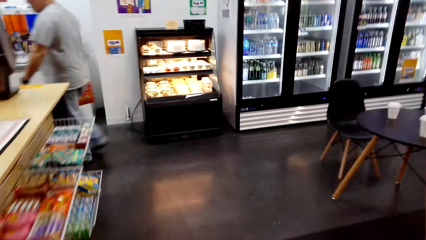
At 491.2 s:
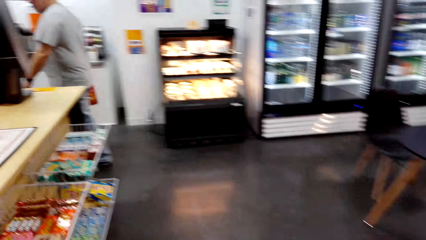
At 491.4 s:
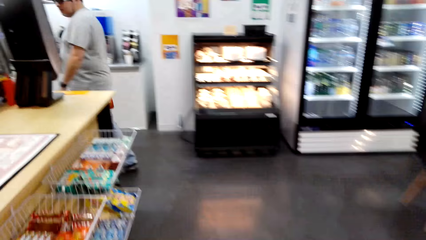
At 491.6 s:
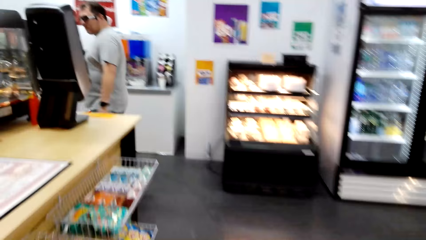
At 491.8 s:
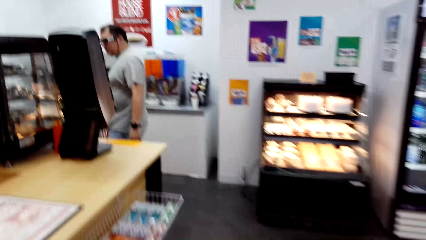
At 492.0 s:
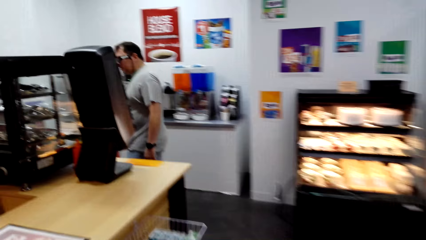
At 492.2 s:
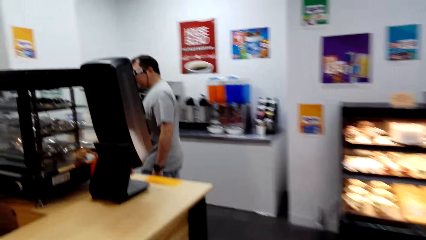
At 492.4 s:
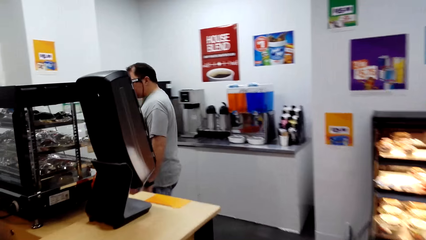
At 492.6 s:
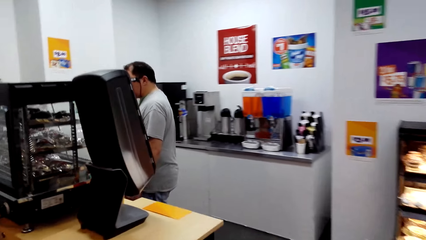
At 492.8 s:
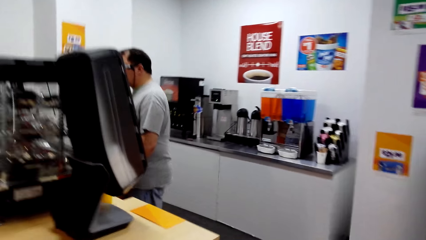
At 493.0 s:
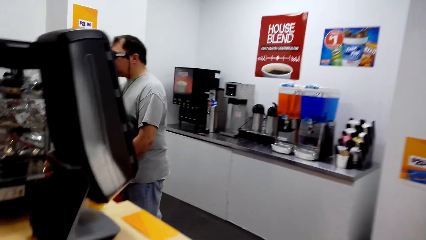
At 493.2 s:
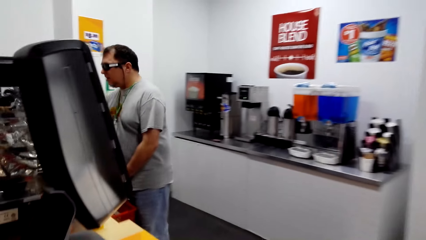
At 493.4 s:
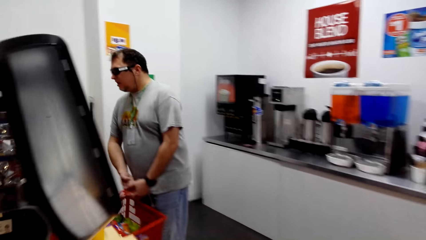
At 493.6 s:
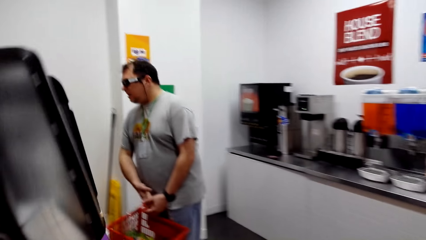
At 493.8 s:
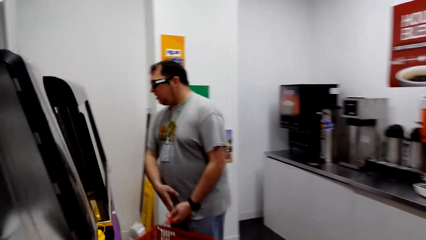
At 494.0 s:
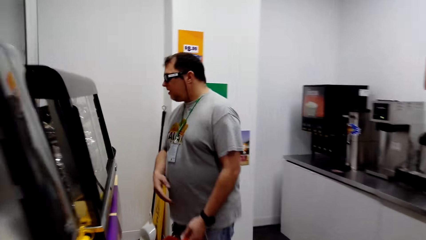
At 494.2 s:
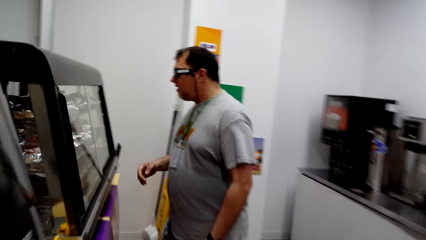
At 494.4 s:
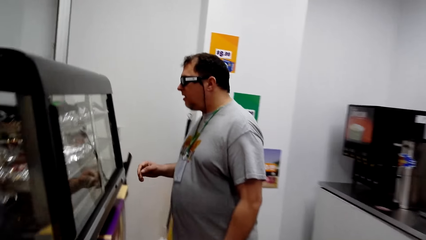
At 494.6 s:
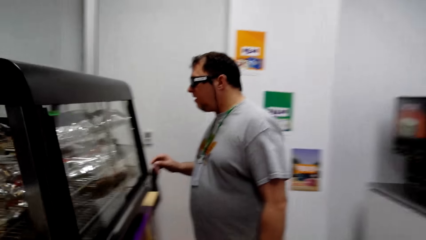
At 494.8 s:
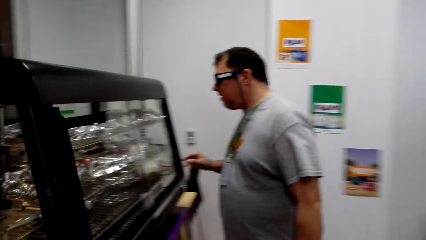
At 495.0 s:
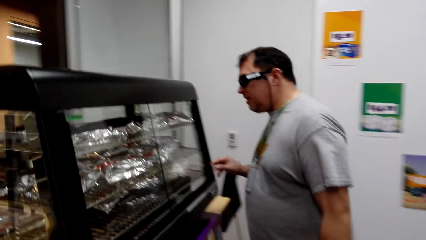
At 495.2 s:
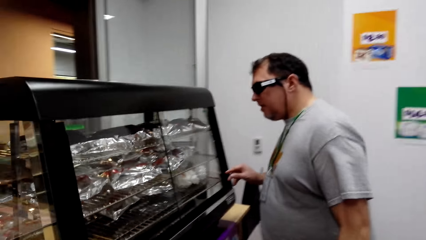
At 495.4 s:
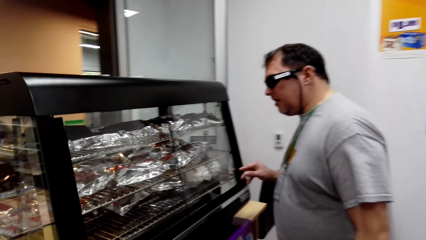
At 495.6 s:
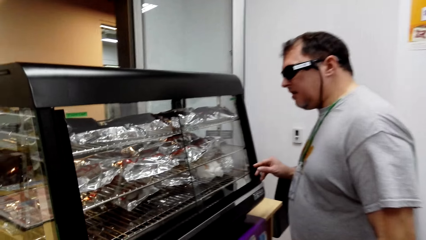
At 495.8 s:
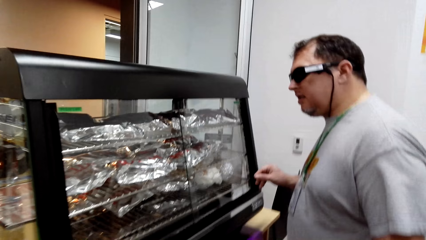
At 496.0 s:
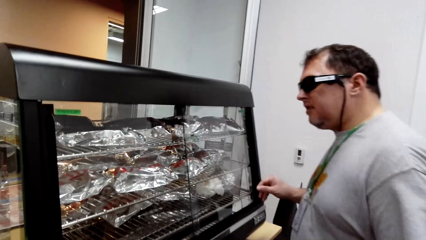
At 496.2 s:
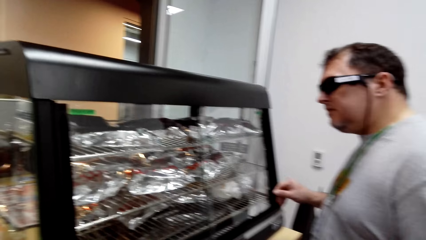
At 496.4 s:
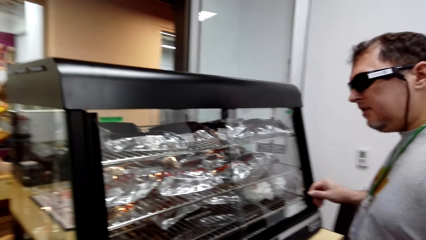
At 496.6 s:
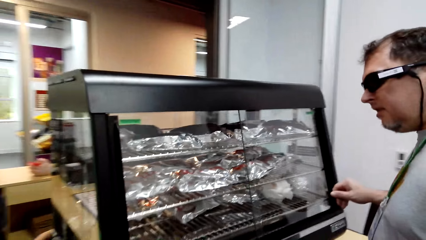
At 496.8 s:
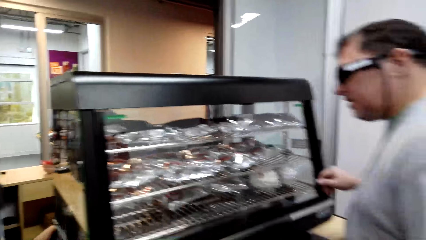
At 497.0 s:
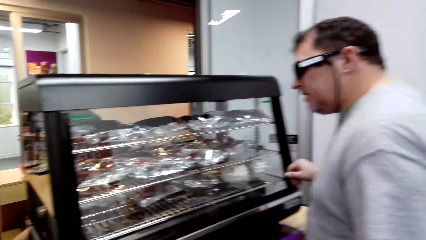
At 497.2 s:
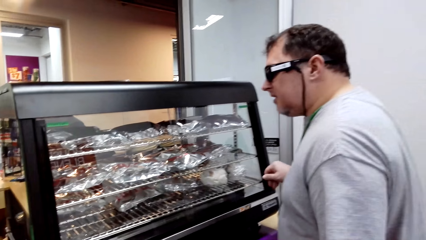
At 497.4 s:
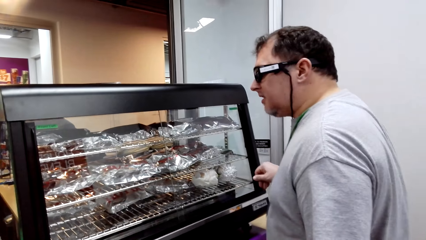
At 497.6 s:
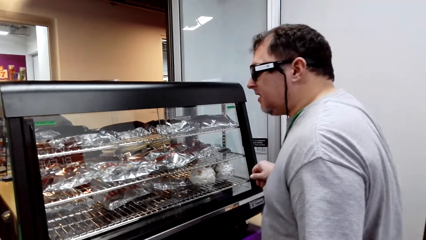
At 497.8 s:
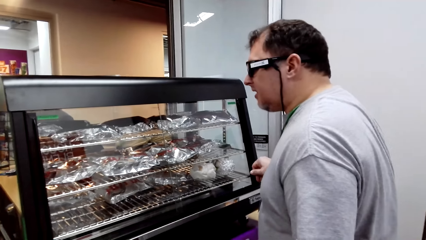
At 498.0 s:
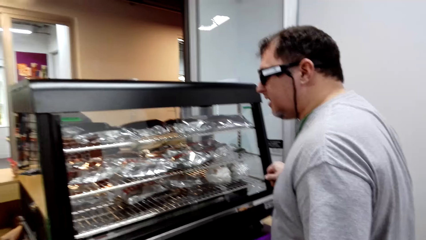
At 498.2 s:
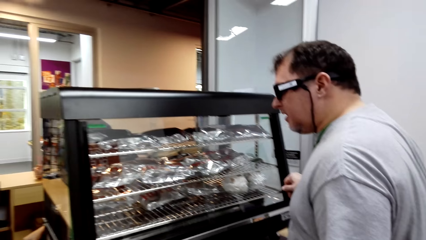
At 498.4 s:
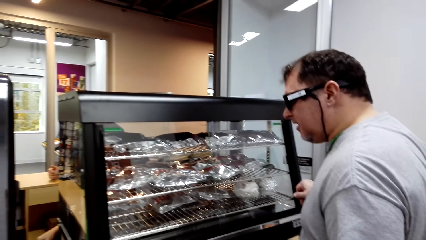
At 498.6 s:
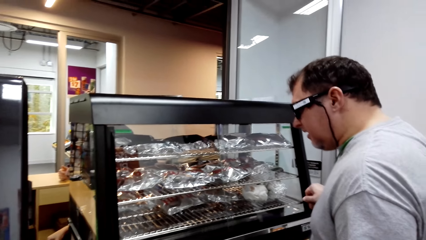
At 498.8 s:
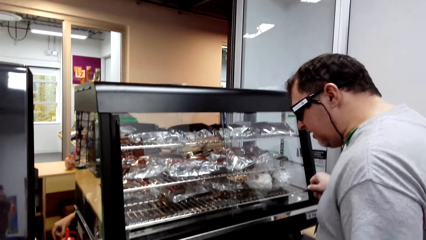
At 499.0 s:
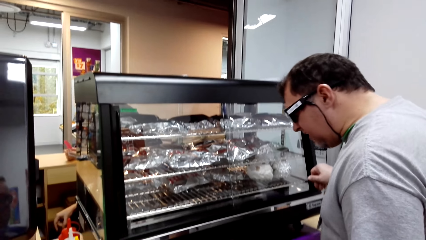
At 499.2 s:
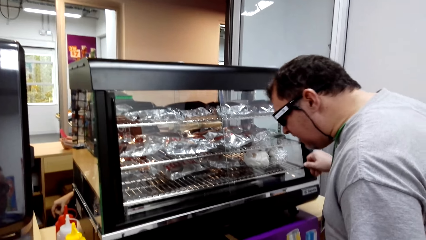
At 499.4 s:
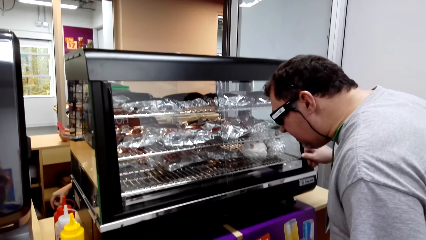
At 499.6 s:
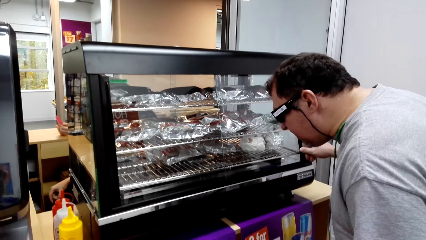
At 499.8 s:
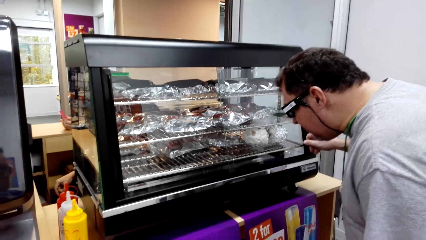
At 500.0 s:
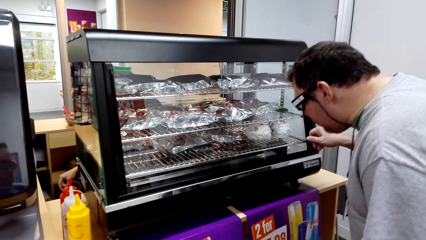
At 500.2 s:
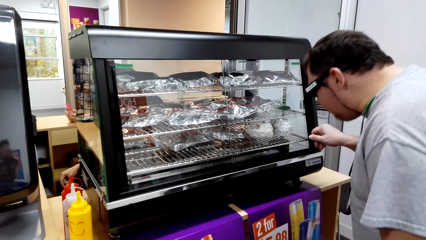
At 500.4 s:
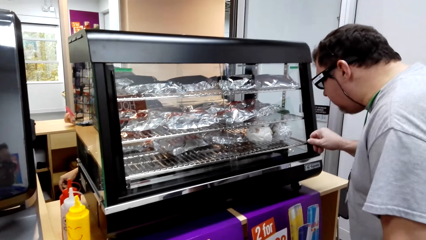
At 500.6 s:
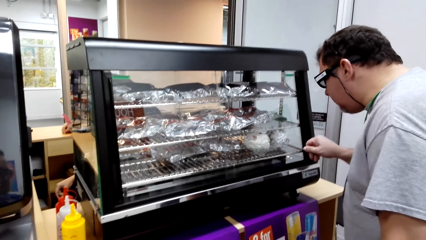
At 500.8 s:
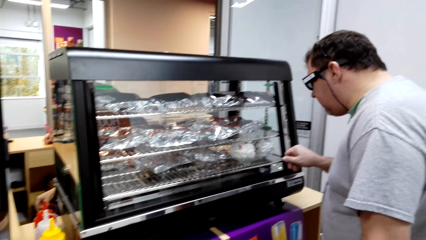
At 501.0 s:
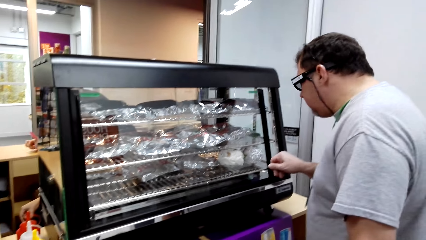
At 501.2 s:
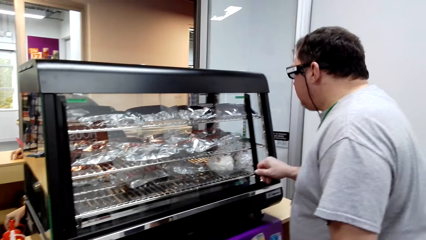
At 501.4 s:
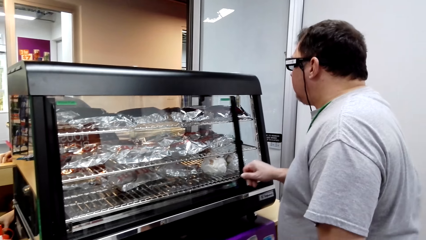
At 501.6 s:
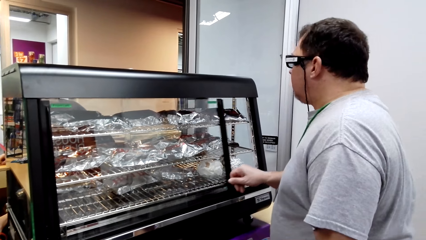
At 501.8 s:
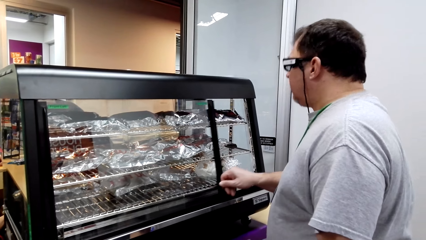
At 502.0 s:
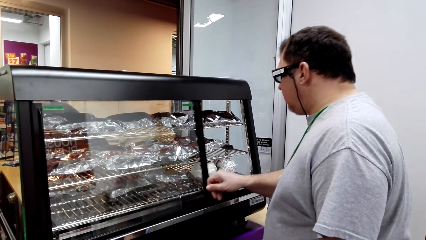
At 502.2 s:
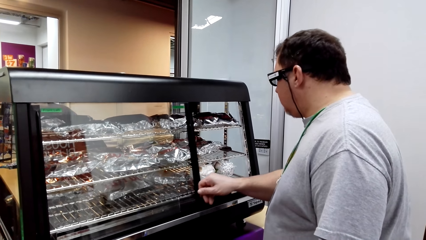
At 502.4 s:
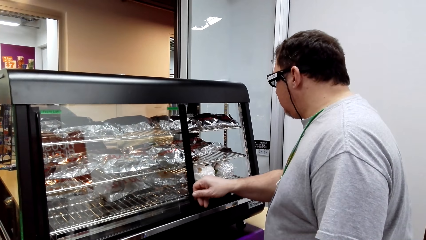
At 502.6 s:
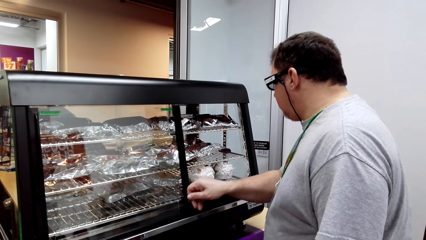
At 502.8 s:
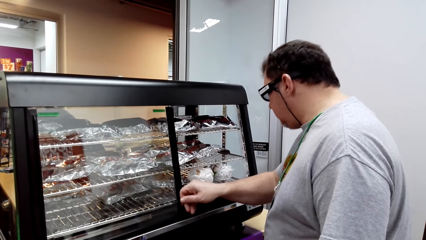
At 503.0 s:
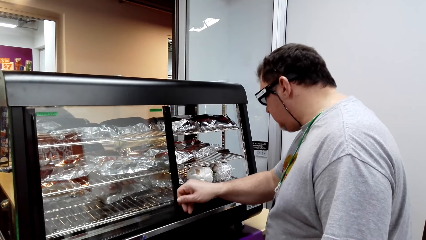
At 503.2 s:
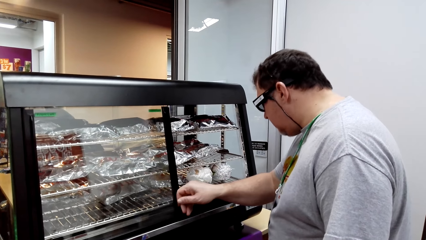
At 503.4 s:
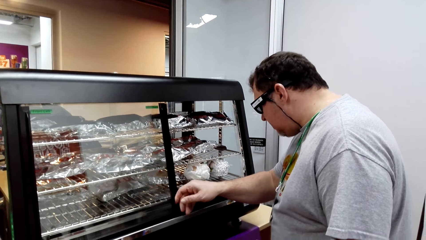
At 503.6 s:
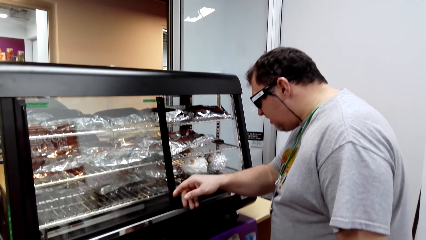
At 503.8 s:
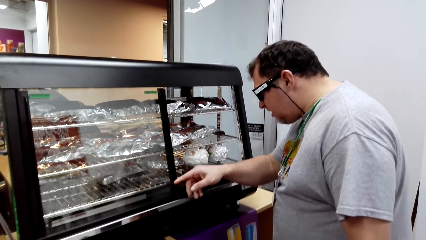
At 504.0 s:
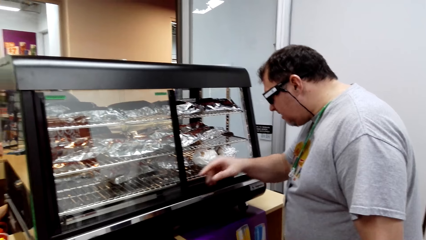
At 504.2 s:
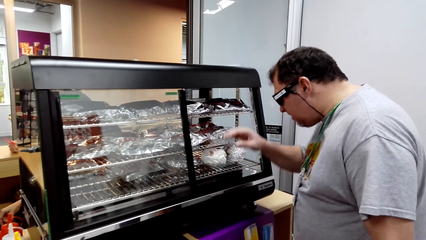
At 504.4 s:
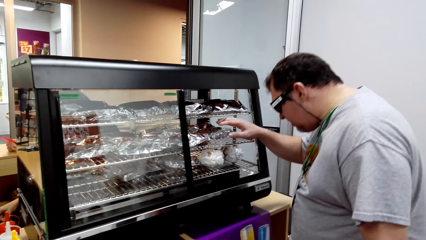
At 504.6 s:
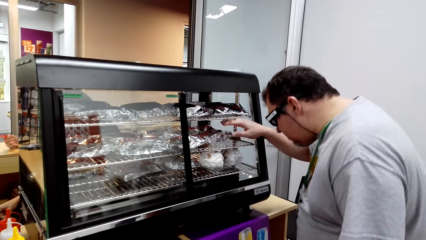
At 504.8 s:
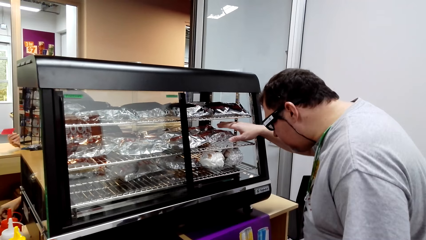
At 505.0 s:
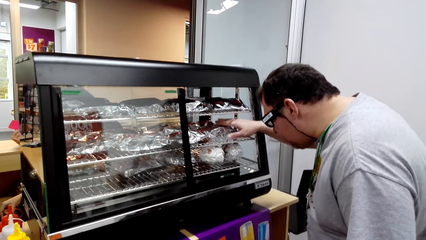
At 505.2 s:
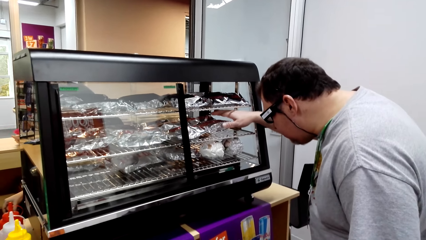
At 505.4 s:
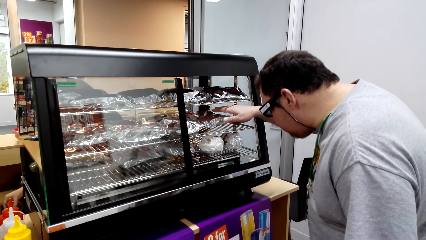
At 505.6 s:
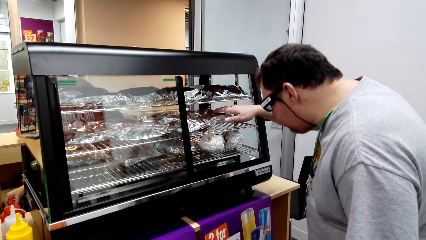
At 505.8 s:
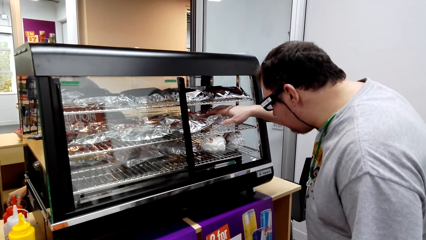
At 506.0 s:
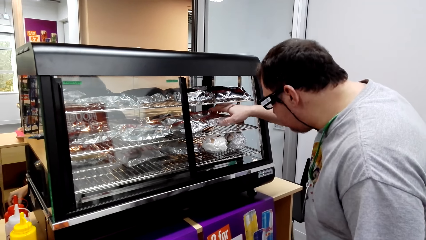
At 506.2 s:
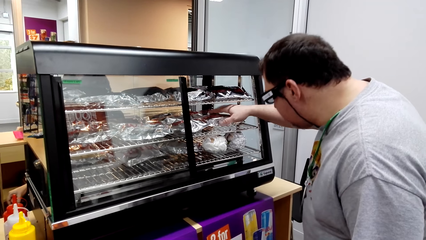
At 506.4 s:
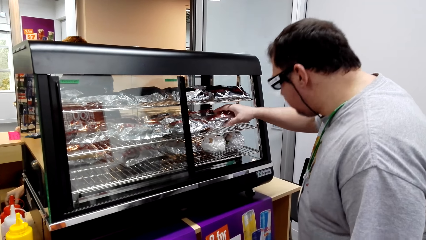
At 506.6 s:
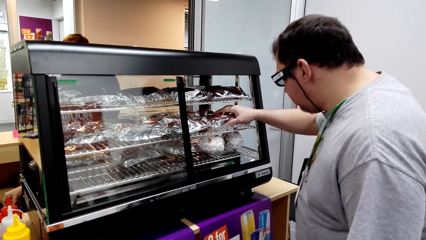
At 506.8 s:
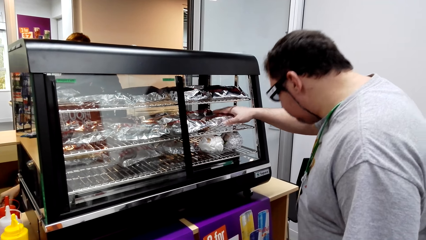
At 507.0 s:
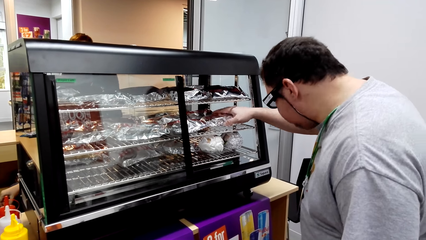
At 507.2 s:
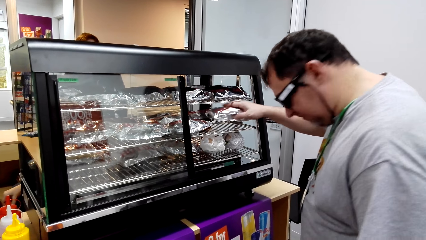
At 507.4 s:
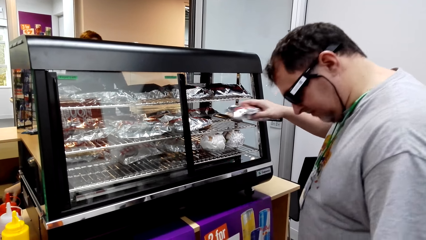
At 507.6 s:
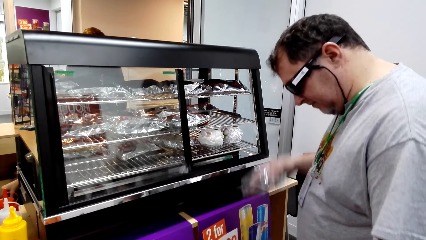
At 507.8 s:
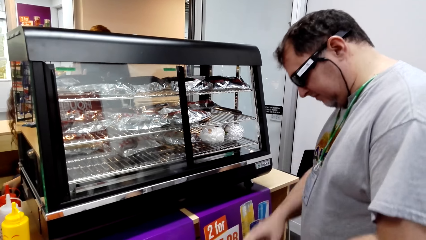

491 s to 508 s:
A man opens the showcase bread display.
